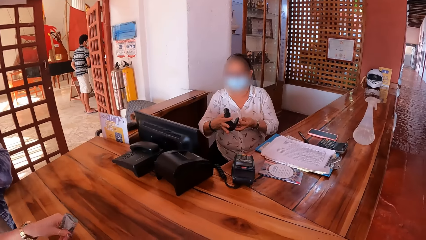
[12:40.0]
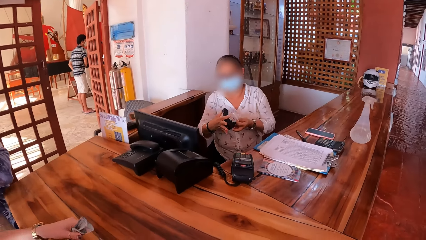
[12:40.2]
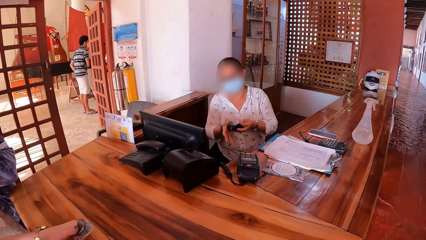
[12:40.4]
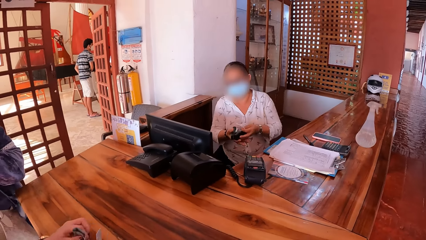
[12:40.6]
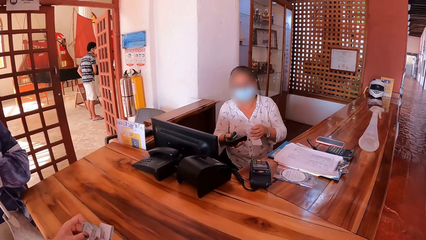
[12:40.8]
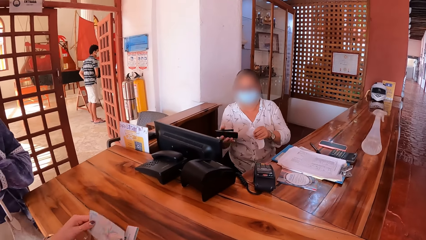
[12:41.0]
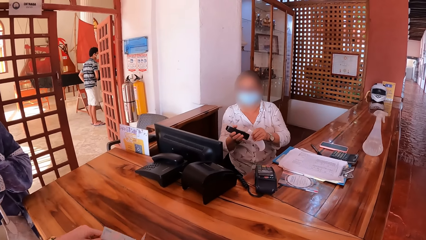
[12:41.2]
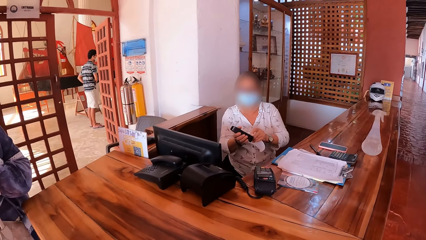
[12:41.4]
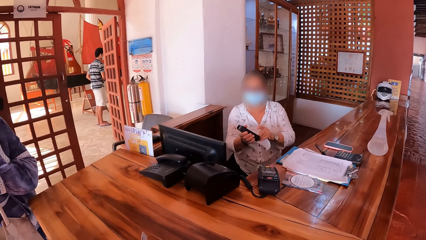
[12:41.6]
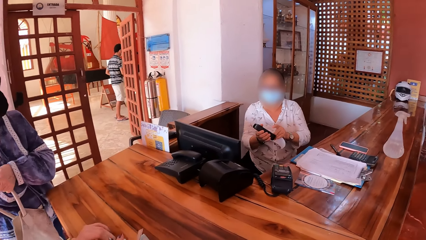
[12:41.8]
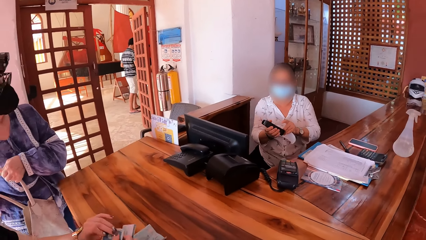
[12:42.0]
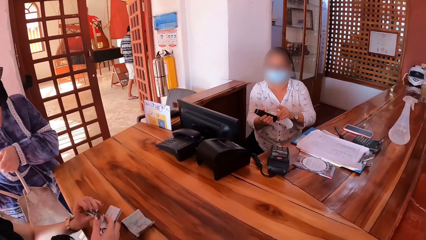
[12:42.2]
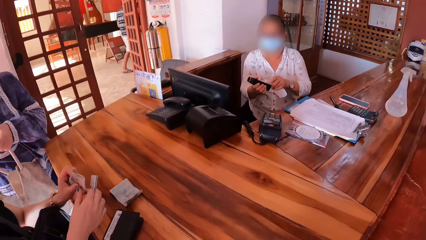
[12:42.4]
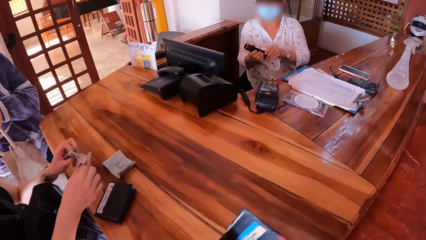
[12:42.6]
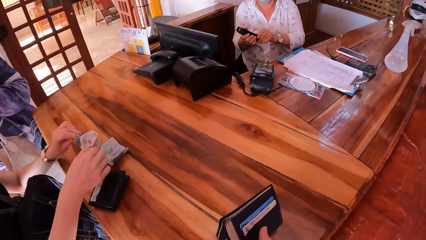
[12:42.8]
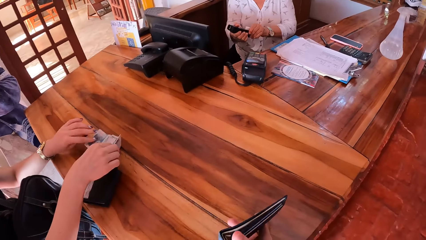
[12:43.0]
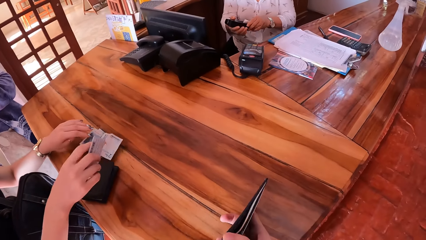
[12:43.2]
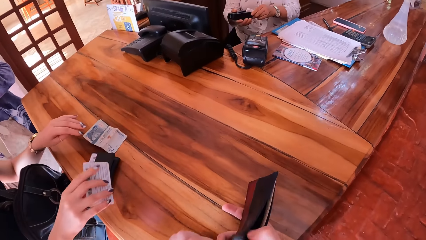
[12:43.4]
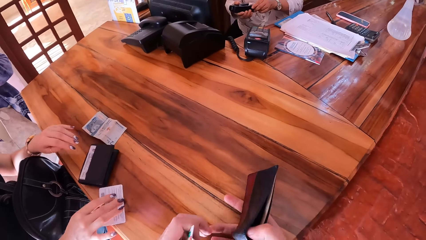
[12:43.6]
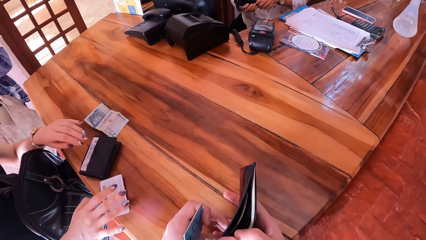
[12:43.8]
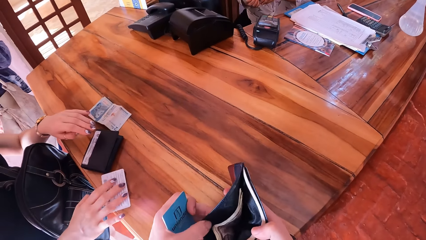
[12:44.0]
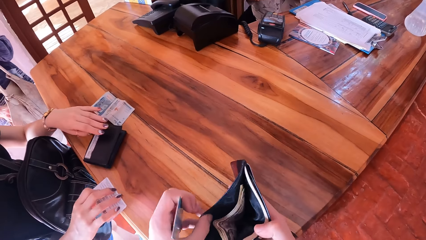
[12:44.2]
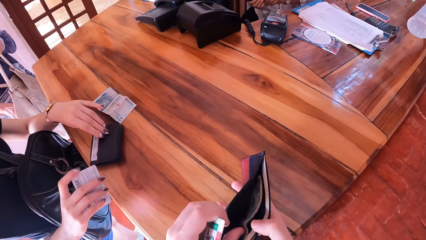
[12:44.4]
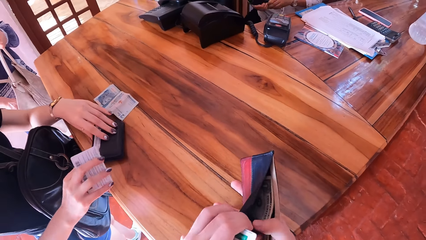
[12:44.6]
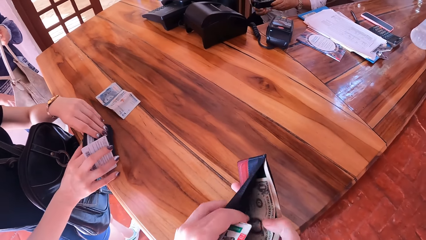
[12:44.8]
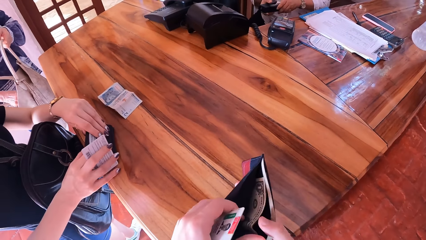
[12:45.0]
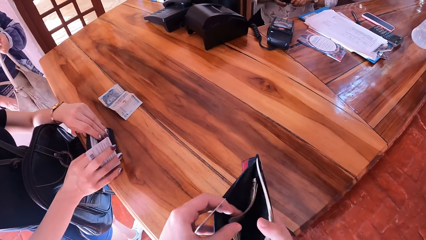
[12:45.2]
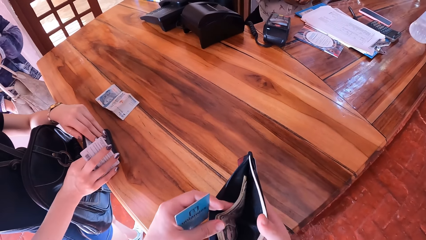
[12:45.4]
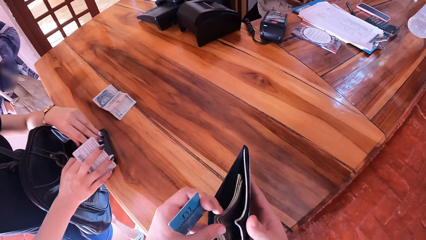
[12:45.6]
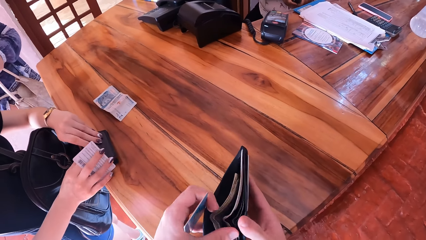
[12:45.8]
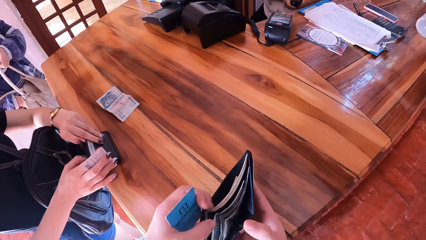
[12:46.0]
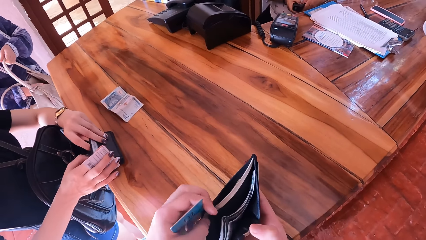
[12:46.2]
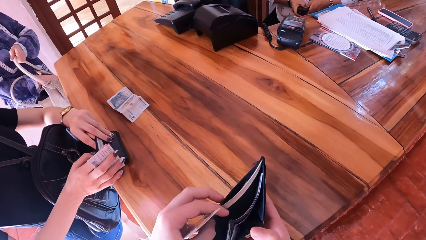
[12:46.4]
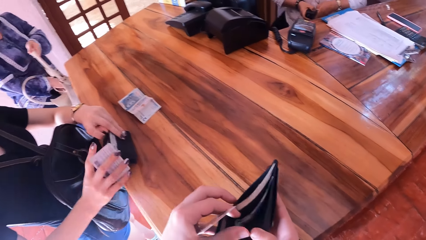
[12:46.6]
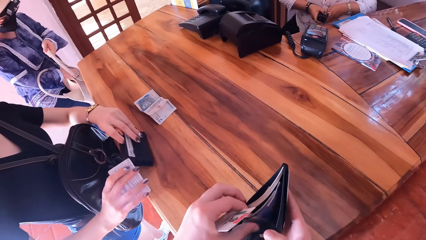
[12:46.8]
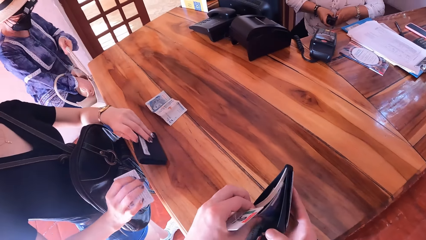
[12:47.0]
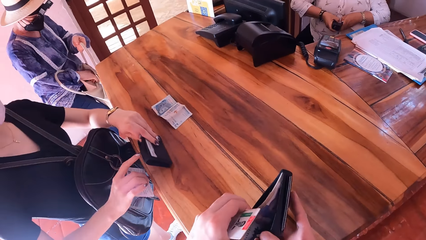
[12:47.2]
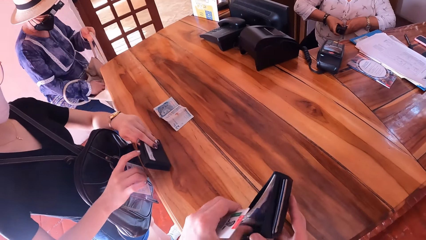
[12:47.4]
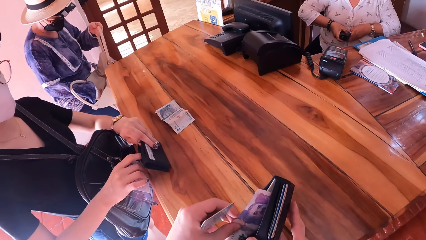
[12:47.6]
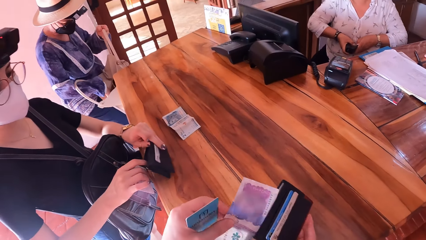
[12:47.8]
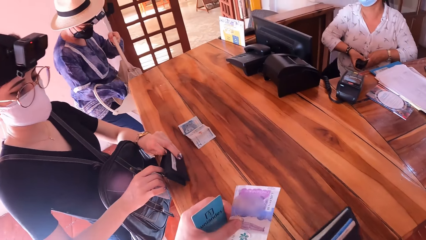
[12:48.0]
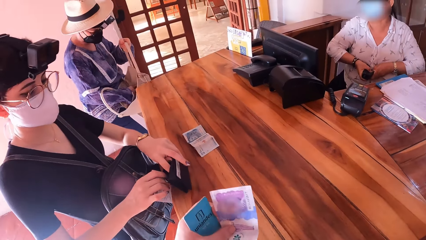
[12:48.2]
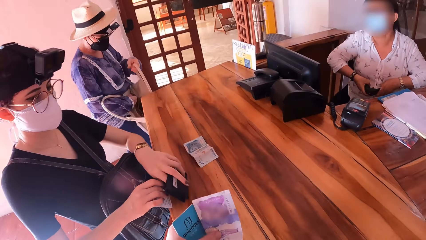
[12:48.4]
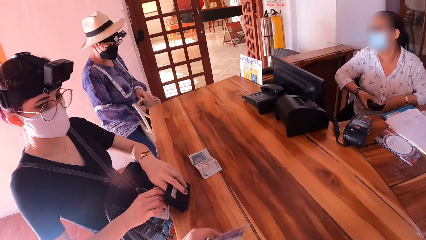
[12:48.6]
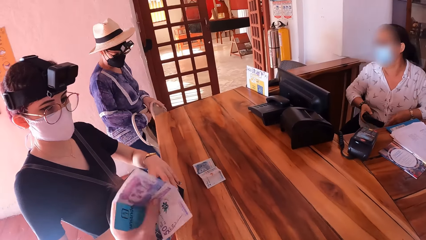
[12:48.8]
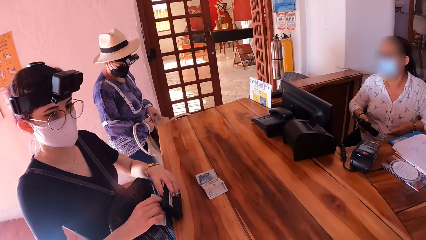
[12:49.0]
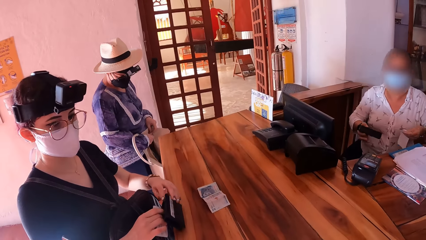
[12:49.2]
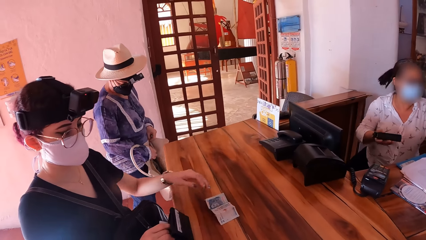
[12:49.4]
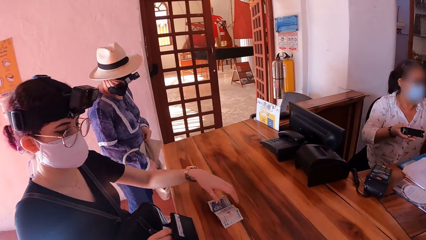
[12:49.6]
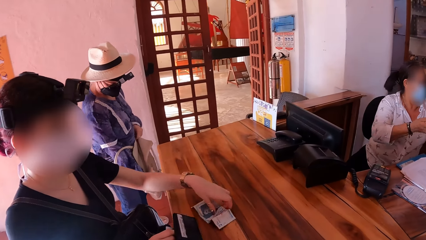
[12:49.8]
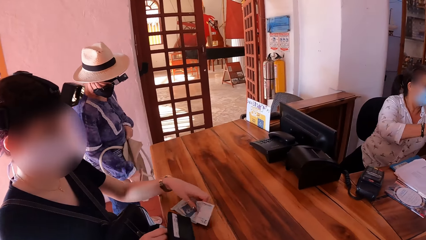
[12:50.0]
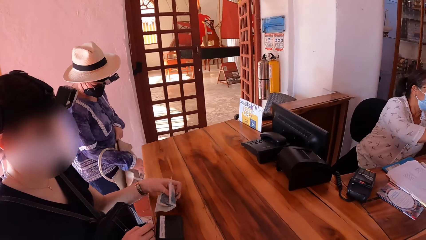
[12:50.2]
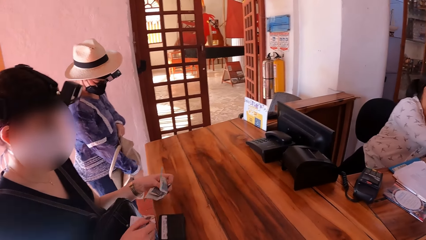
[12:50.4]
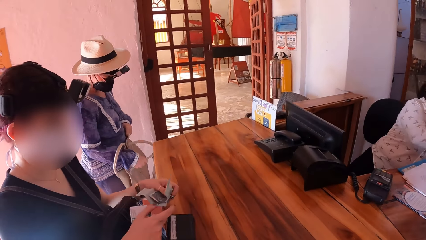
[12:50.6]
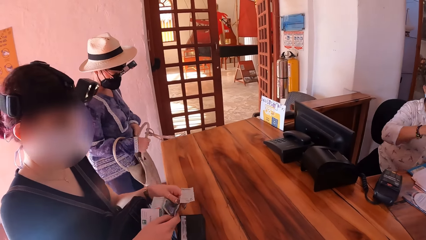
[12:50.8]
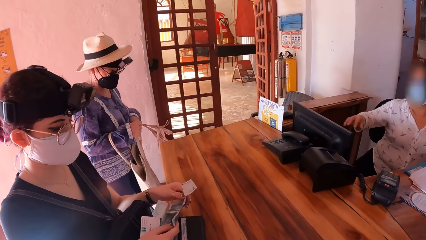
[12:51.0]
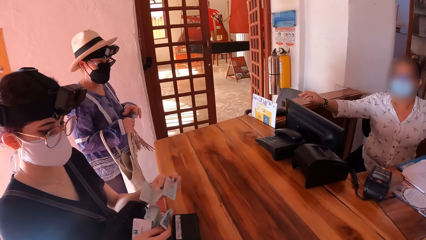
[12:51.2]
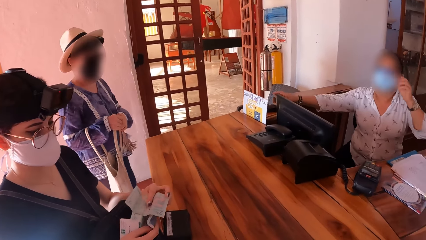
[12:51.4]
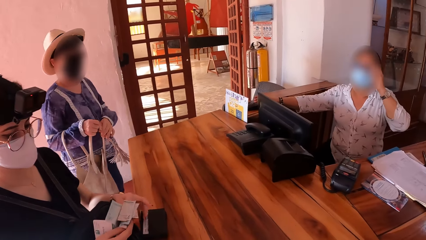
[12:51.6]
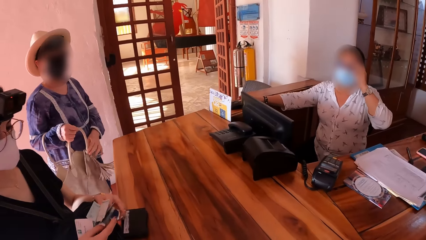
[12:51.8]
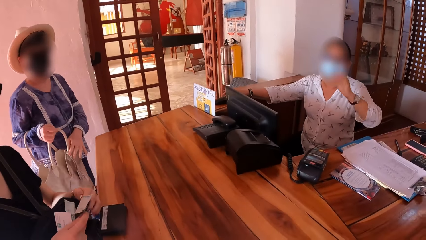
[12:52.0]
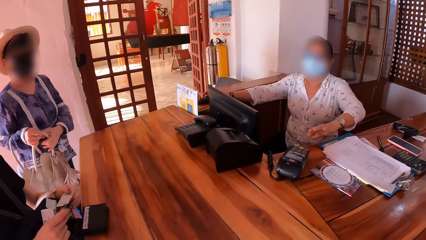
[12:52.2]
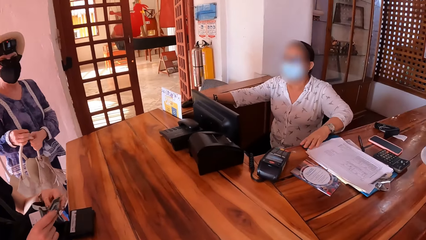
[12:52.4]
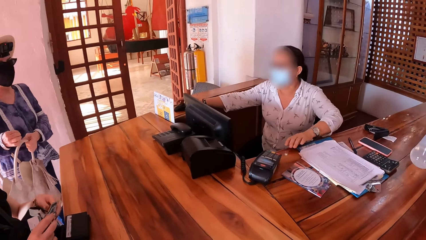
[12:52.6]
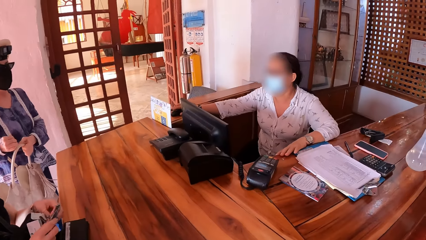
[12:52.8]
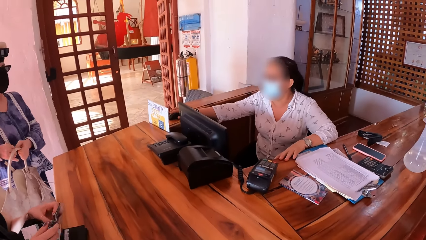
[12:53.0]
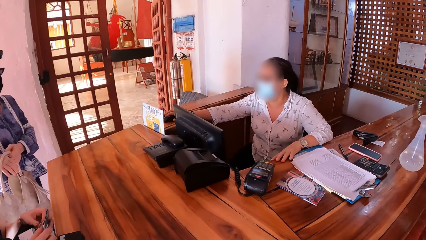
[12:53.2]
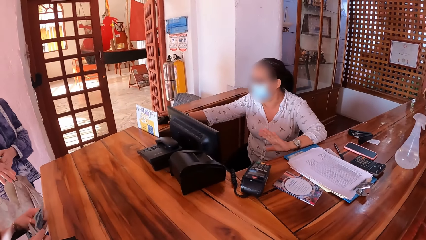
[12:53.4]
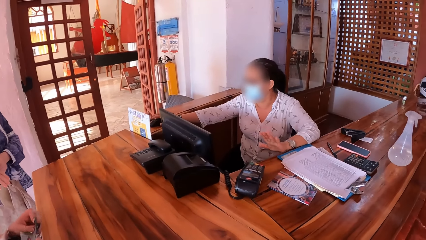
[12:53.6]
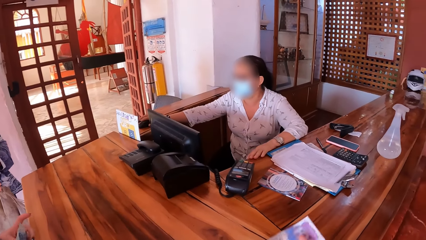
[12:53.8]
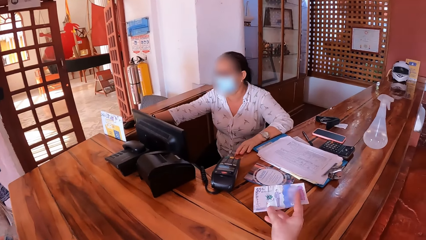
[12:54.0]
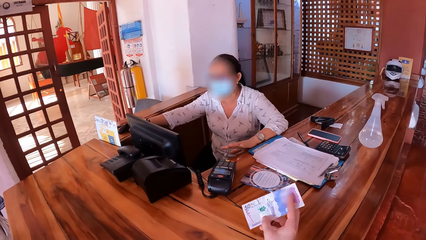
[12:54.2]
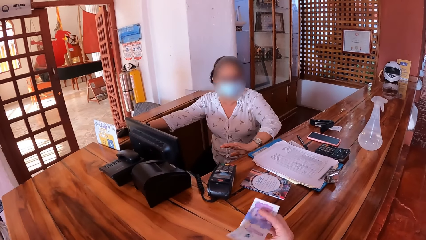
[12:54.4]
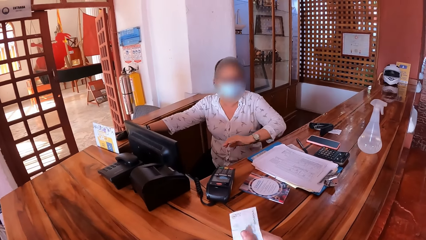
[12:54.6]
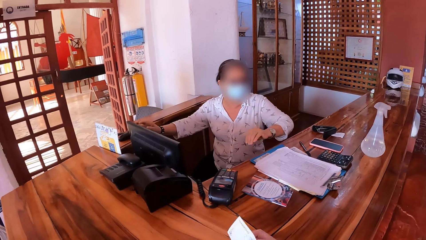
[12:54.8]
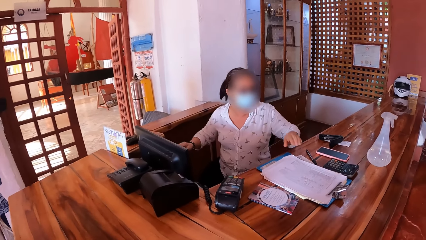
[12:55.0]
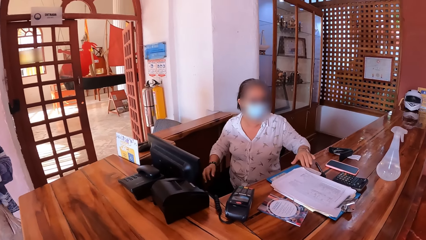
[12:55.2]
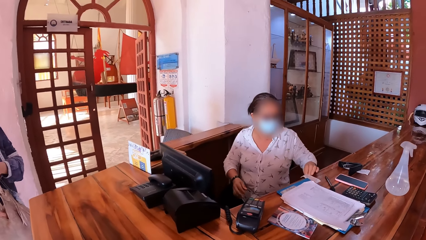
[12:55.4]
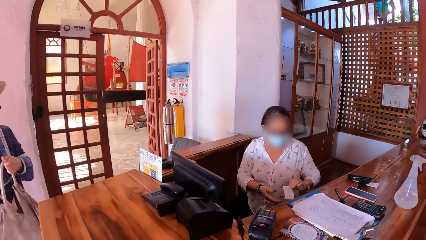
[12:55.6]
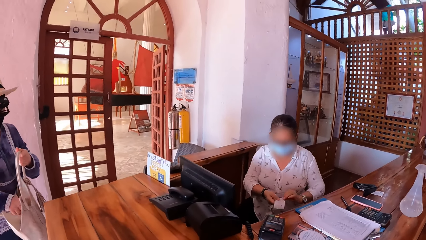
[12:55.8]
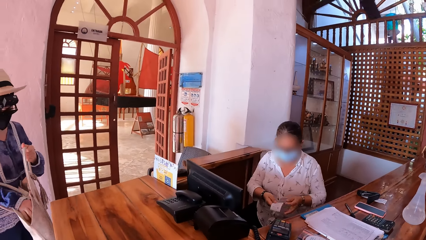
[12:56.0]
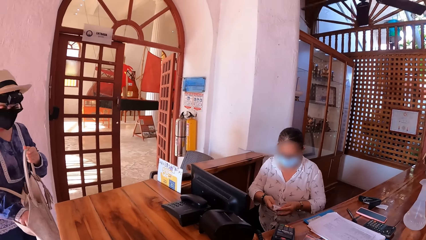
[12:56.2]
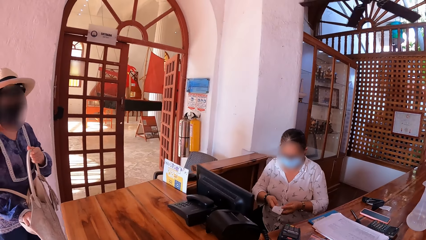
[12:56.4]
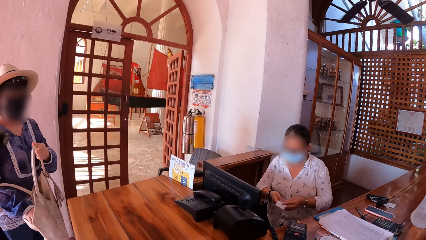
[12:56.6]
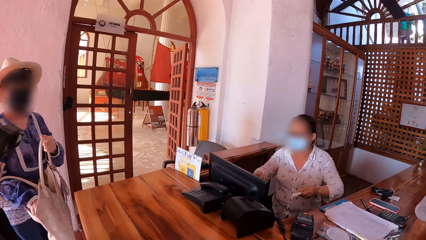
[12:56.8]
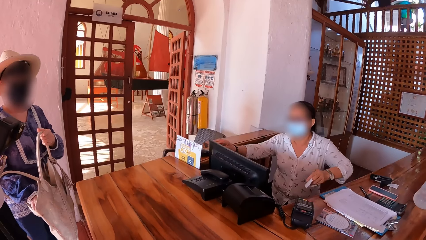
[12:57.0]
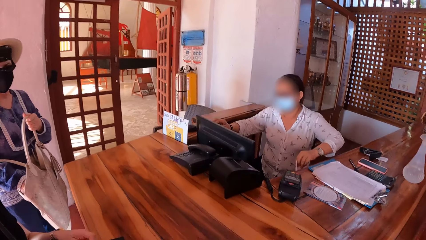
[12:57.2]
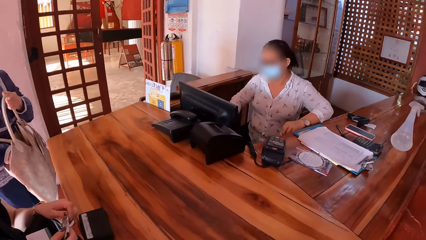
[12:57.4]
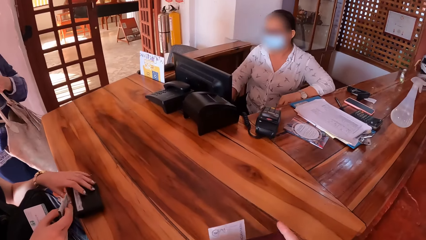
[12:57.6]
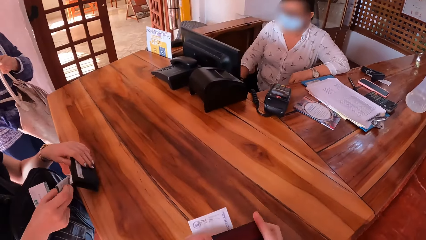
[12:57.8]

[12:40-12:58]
The camera wearer looks at a woman. The woman staples the paper in her left hand with the stapler in her right hand. Another woman puts money on the table with her hands. The camera wearer searches his wallet with his hands. The second woman puts a card on the table with her right hand. Two men and the camera wearer take out the cash. A third woman searches through her purse with her right hand. The camera wearer brings out money from his wallet with his left hand. The second woman picks up the money on the table with her left hand. The first woman operates a mouse with her right hand, puts her left hand on her face, and puts her left hand on the table. The camera wearer points money to the first woman. The first woman talks to the two men and the camera wearer. The first woman picks up a paper on the table with her left hand and holds the paper in her hands.
